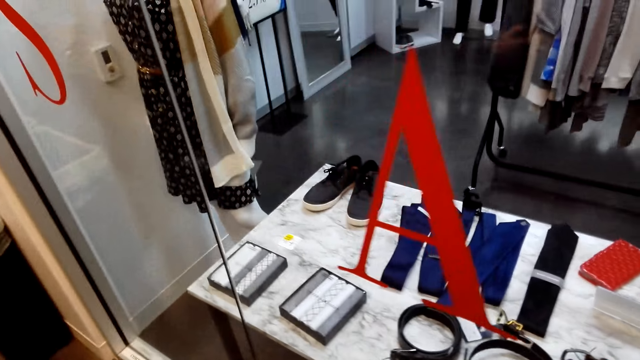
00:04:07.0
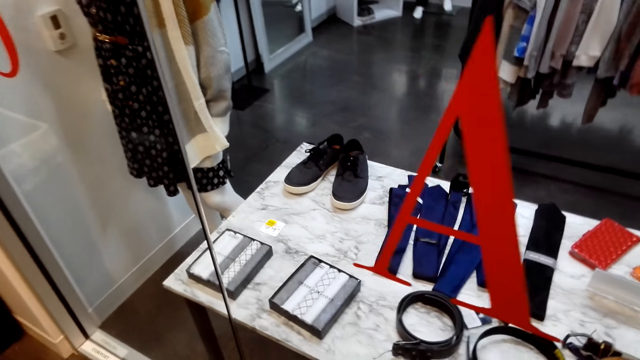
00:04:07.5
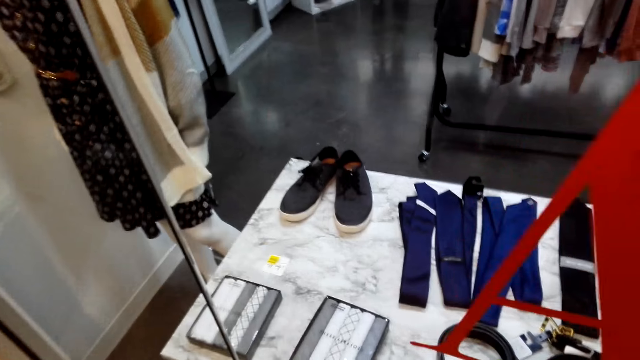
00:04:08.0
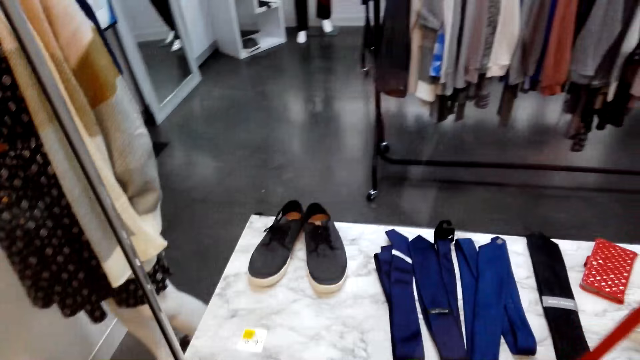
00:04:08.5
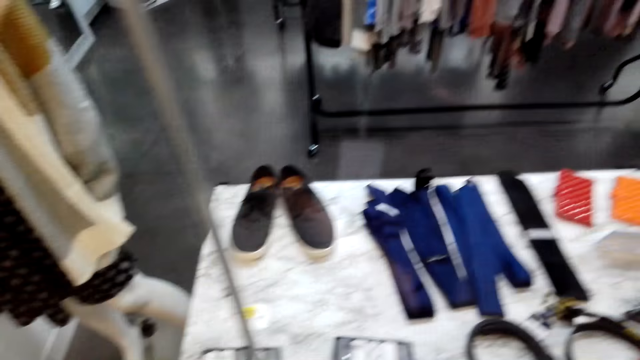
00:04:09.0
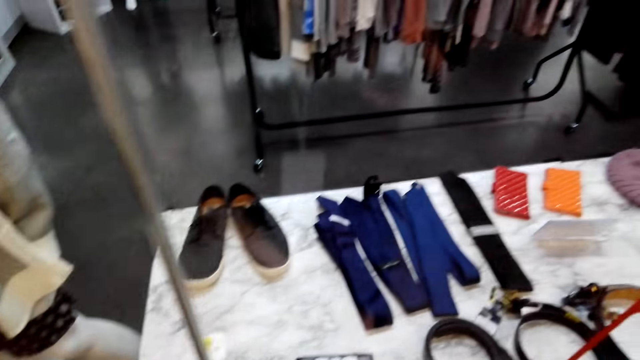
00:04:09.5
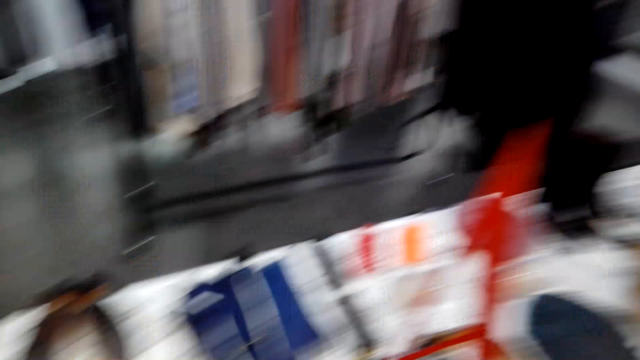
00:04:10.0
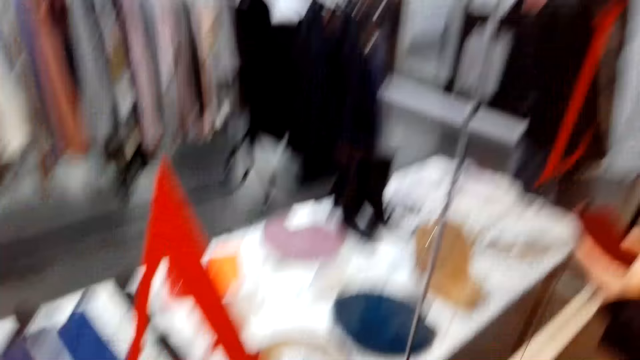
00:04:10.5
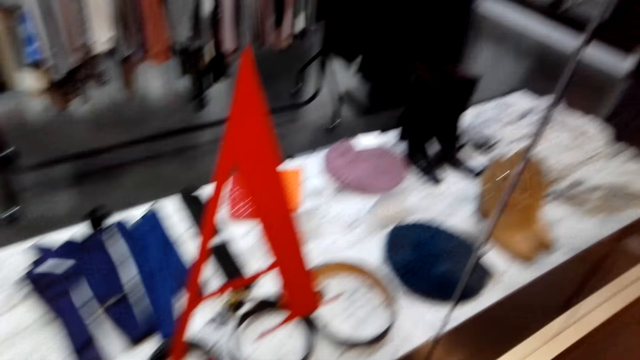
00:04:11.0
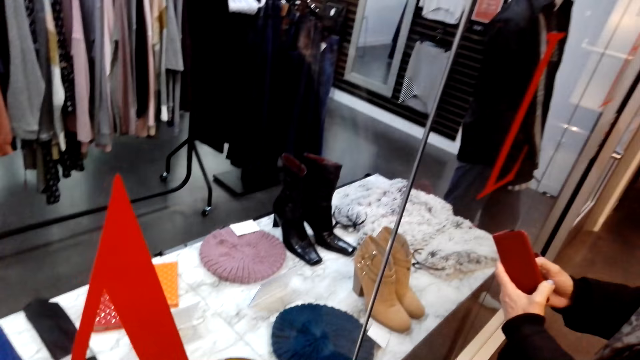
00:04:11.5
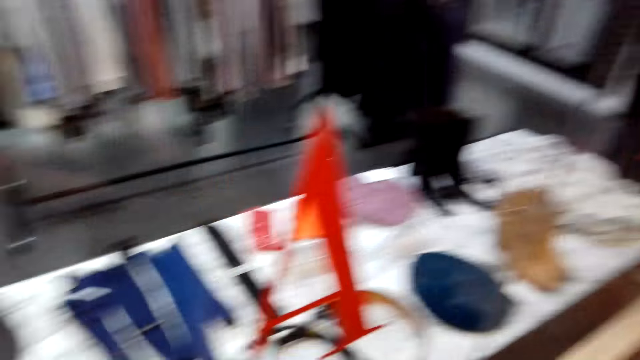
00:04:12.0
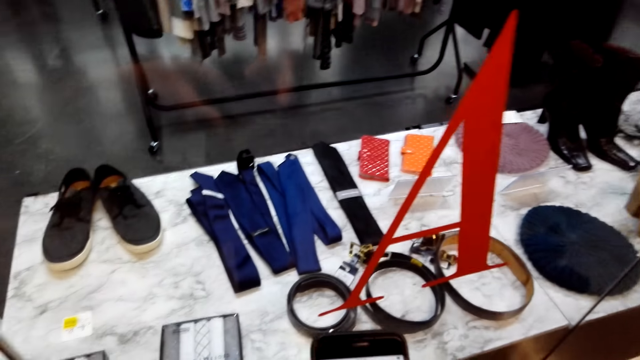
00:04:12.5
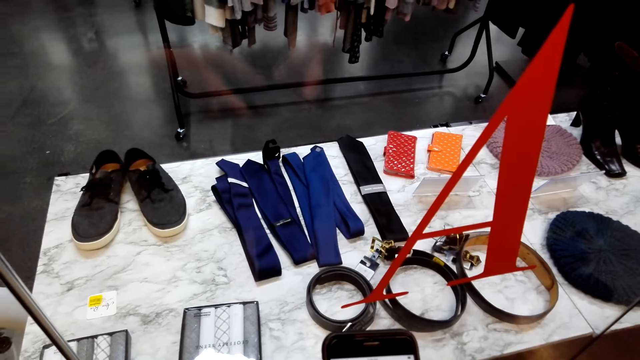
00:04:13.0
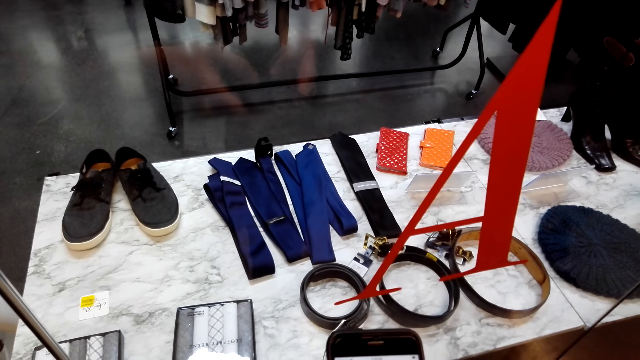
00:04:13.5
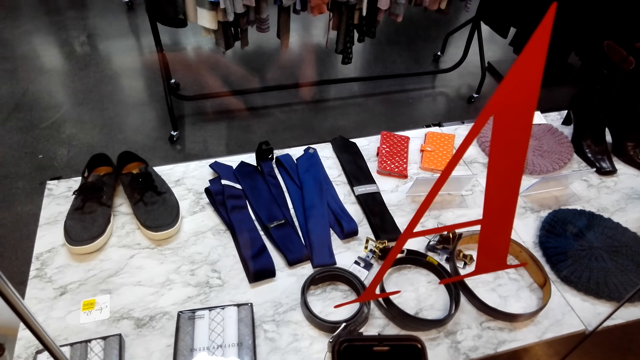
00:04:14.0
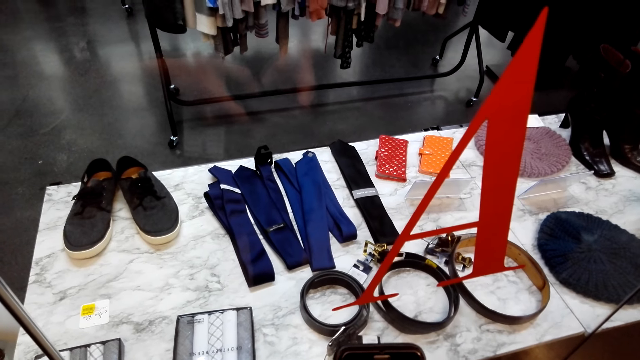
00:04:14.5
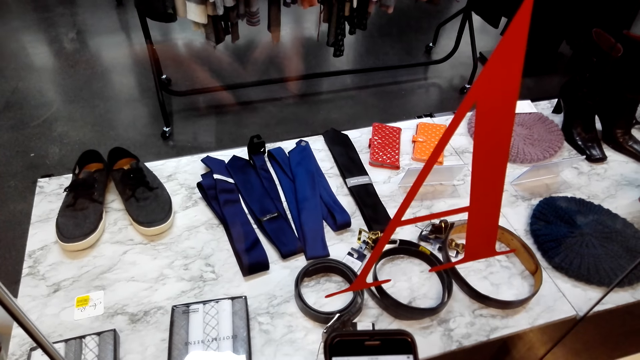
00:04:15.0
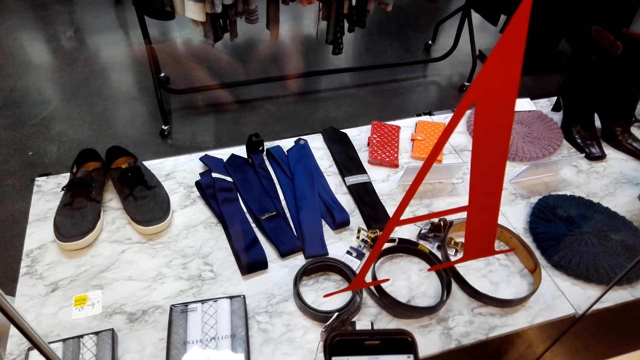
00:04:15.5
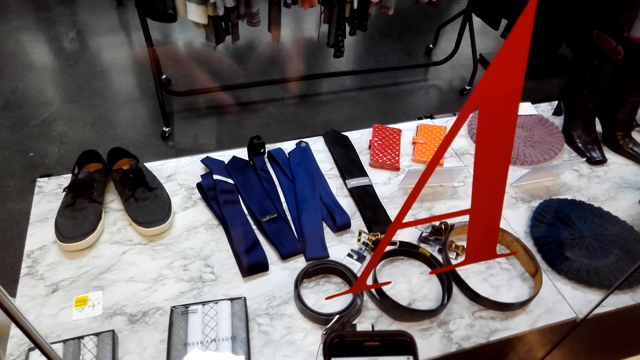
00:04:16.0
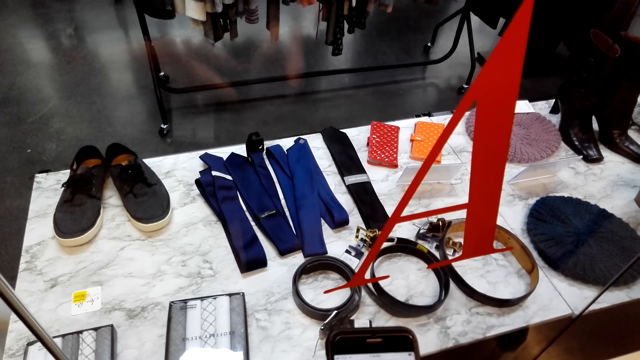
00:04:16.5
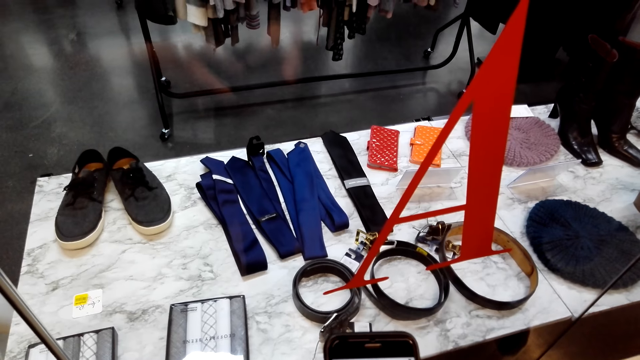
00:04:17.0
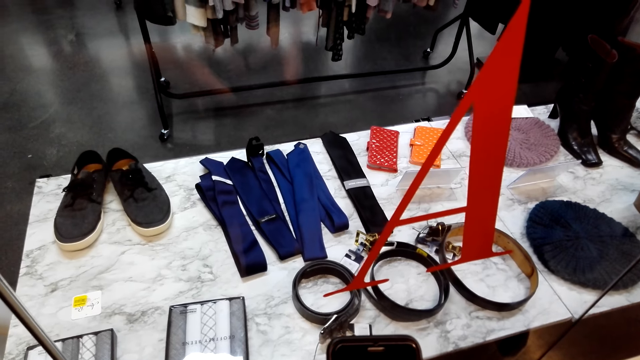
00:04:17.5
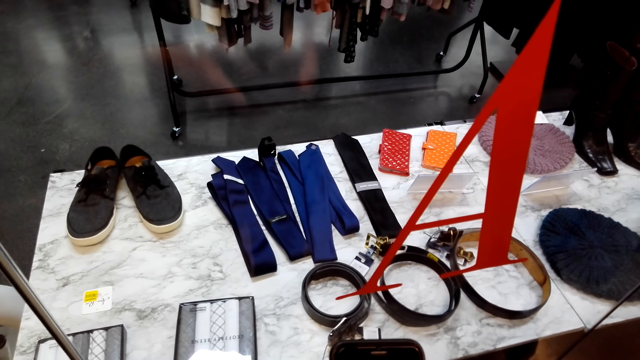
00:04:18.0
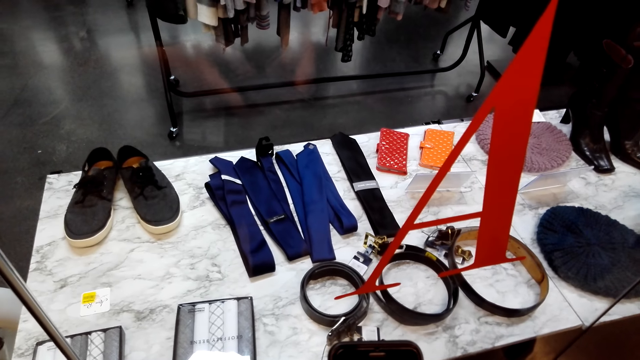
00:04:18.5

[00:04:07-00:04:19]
The lady scrolls a mobile phone. The camera wearer lifts a phone.

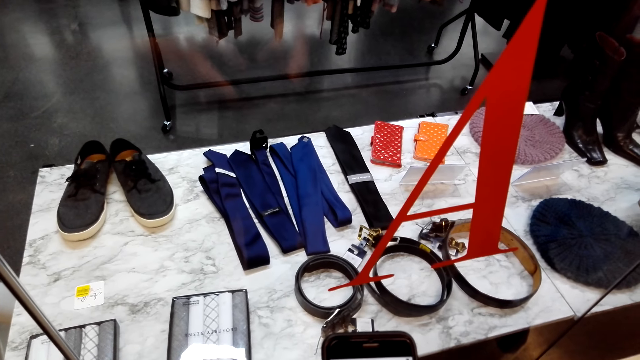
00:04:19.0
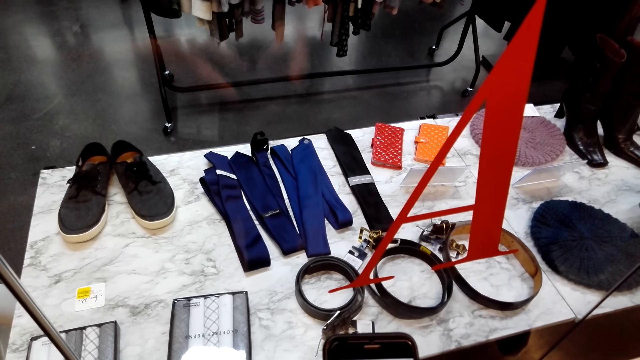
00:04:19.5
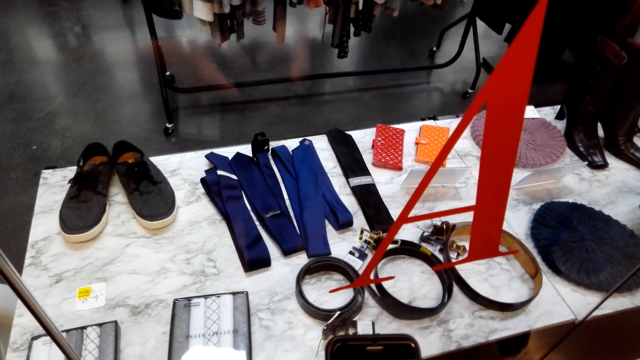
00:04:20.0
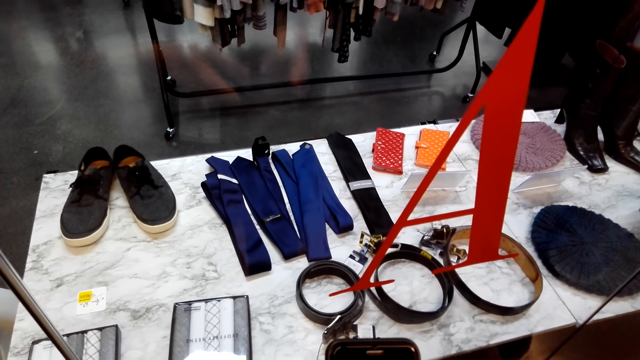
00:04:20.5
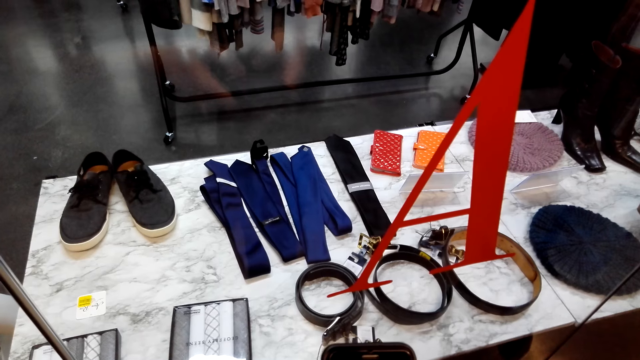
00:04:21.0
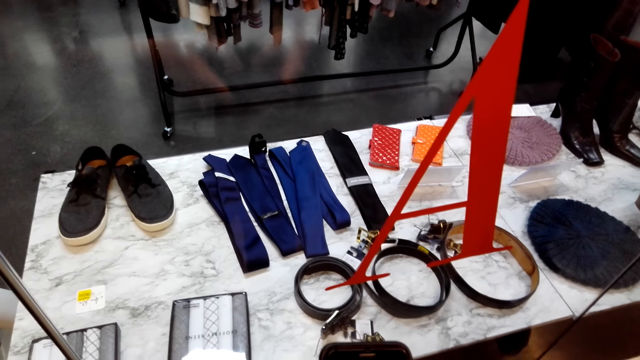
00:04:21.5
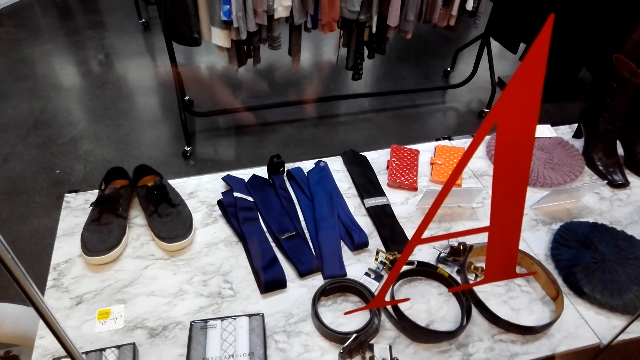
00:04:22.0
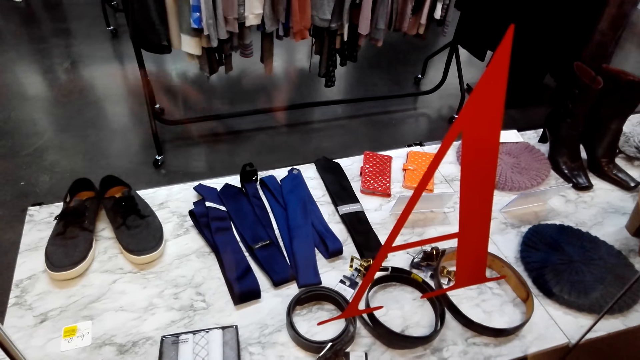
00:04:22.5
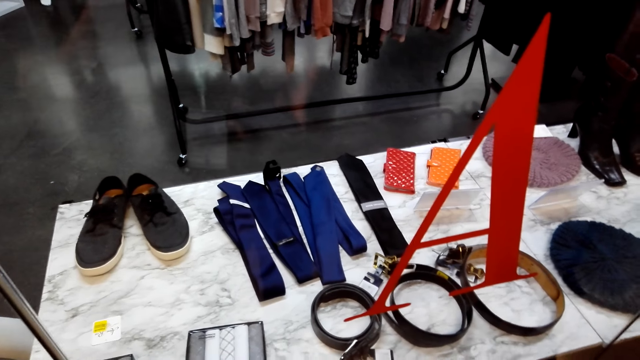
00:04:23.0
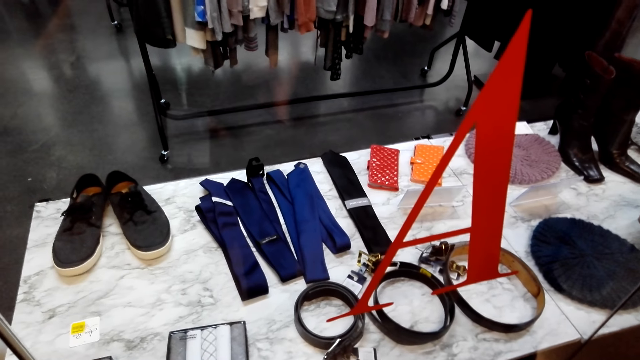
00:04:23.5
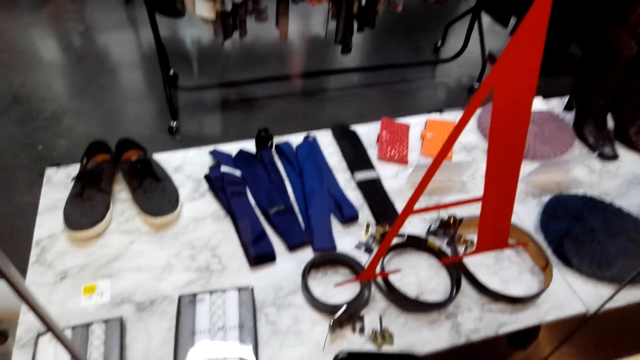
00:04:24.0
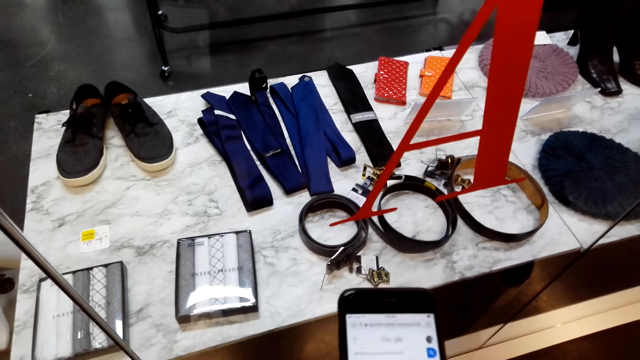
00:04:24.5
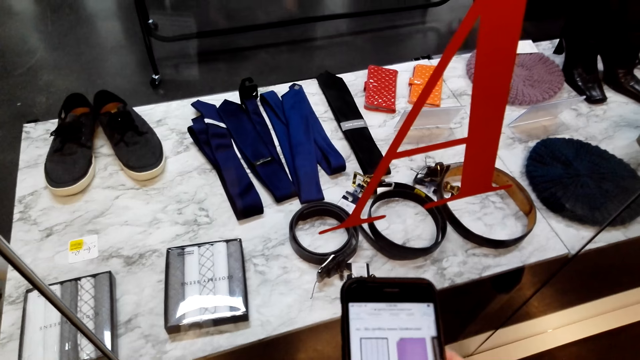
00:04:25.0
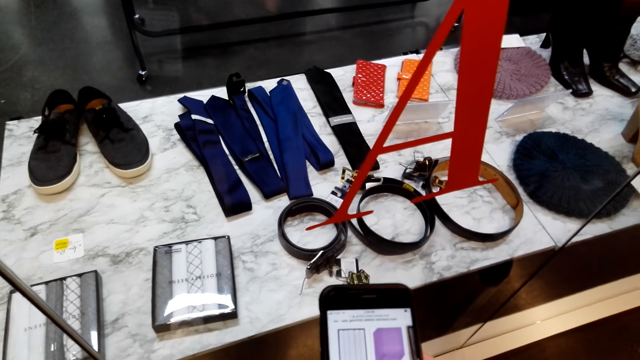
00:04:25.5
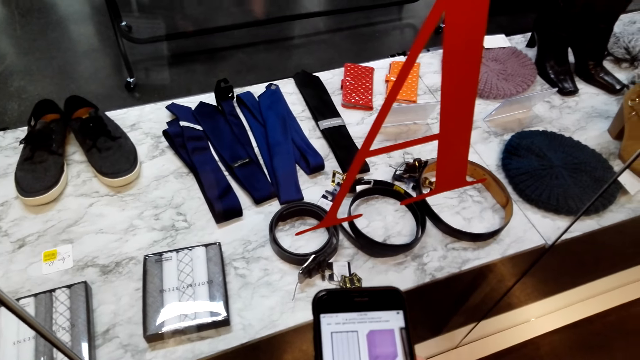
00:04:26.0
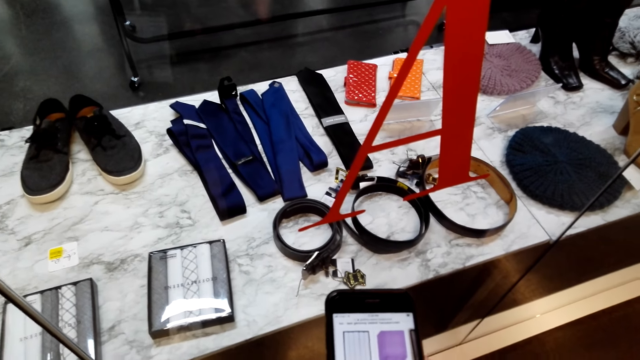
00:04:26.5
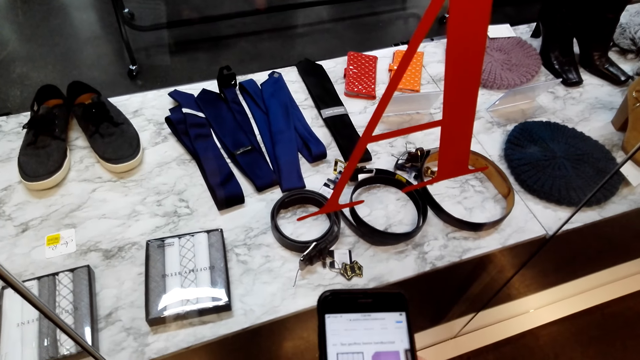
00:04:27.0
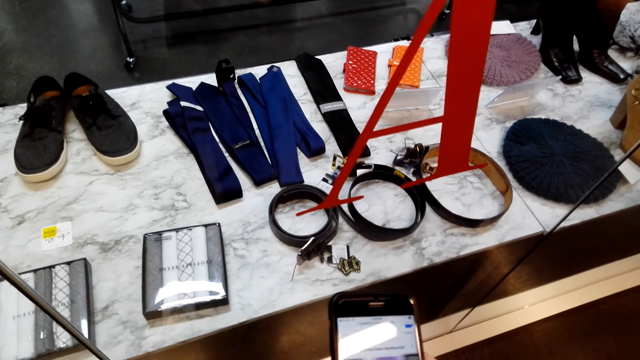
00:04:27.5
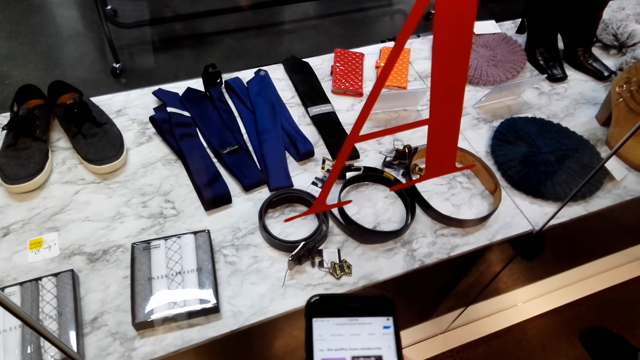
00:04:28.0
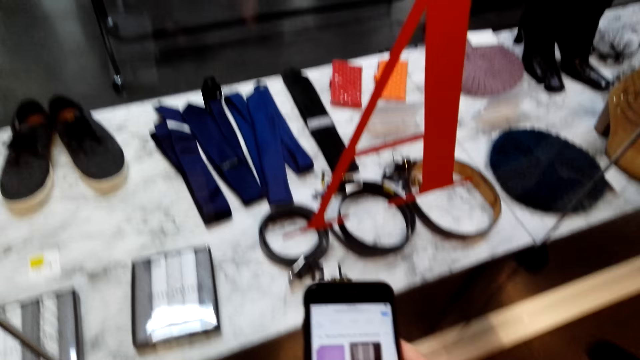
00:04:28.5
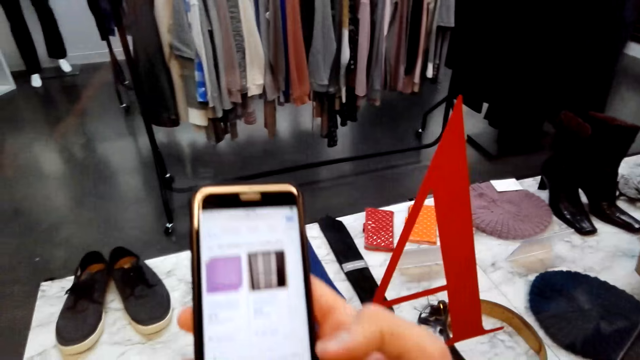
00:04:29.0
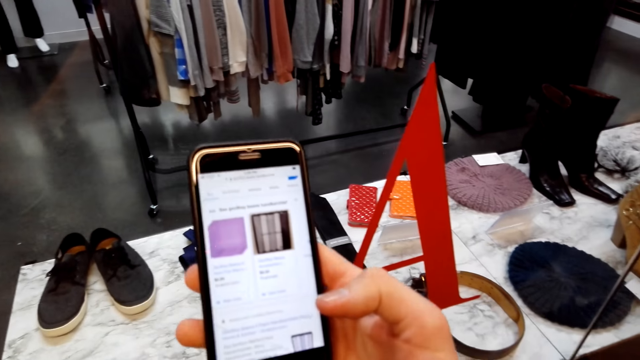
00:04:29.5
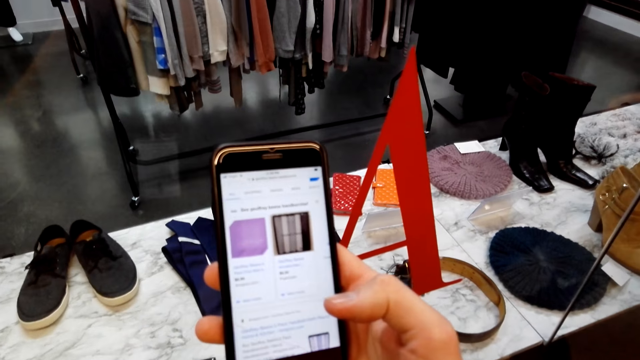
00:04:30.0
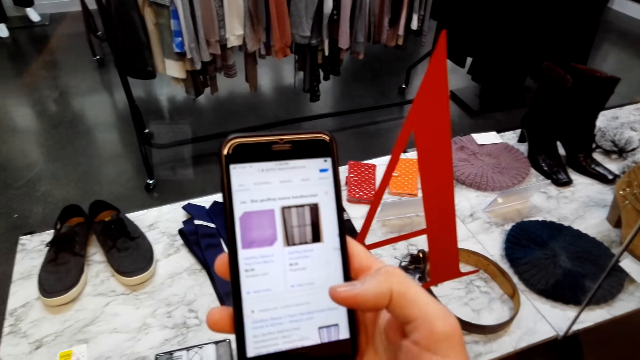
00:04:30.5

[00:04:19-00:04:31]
The camera wearer uses the phone. They scroll the mobile phone.
